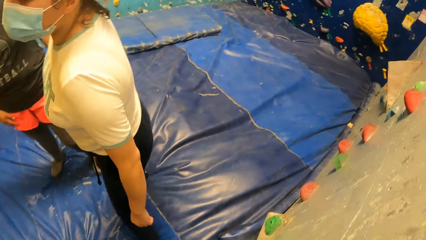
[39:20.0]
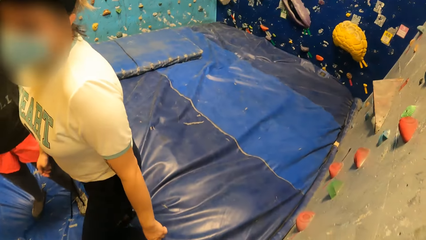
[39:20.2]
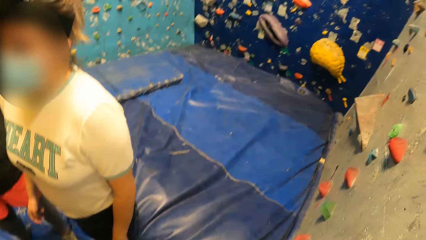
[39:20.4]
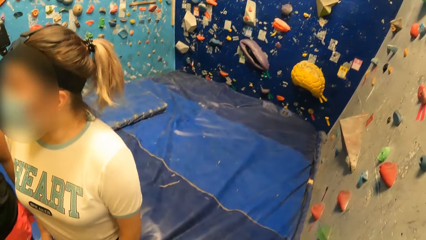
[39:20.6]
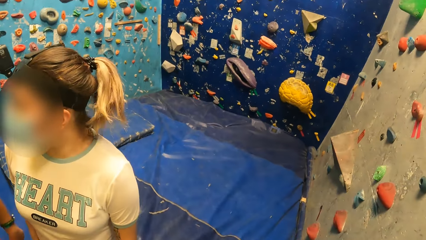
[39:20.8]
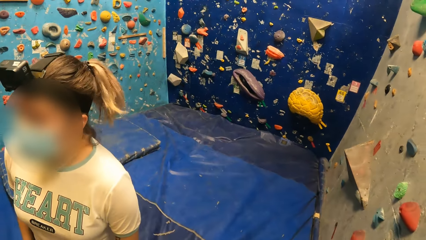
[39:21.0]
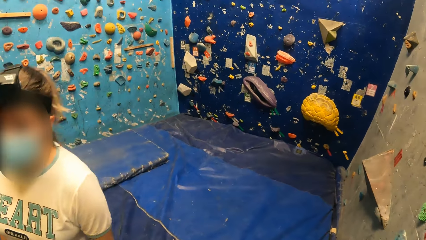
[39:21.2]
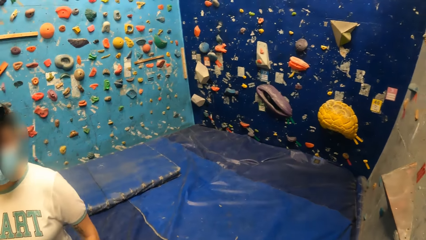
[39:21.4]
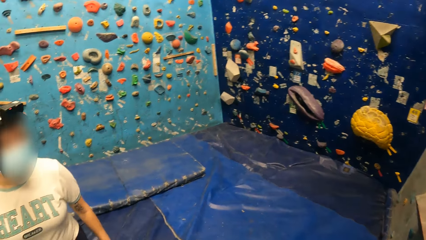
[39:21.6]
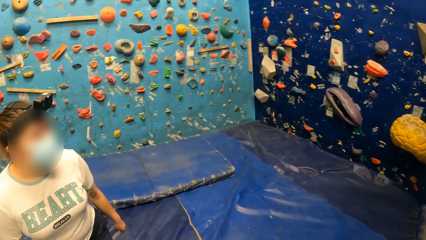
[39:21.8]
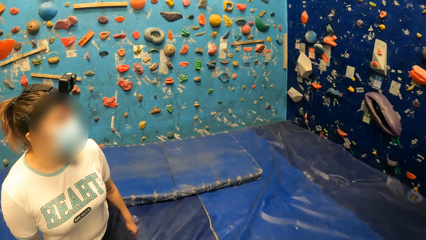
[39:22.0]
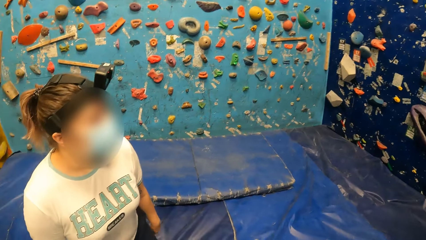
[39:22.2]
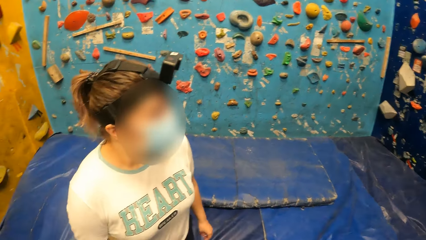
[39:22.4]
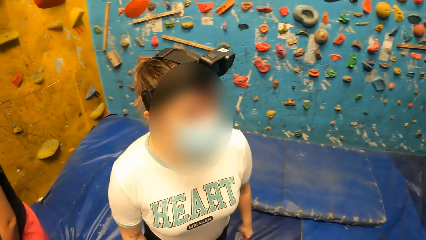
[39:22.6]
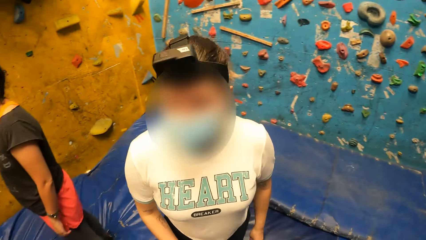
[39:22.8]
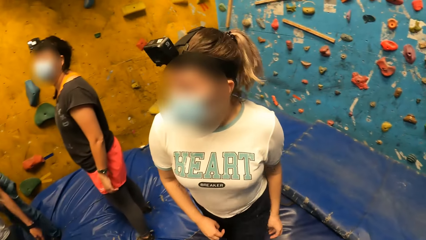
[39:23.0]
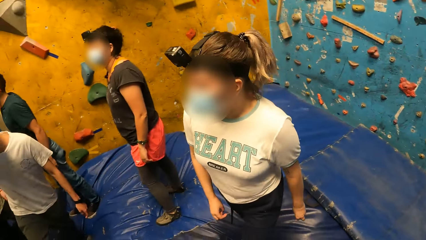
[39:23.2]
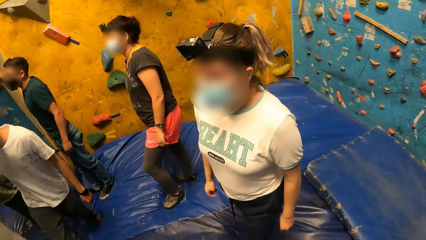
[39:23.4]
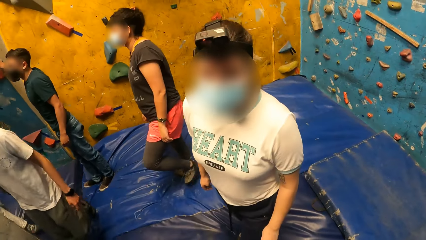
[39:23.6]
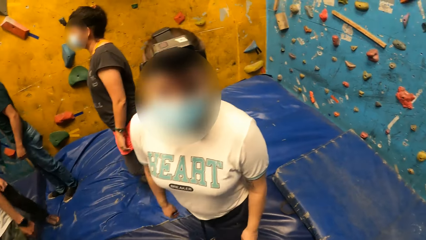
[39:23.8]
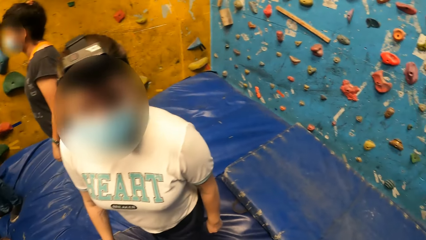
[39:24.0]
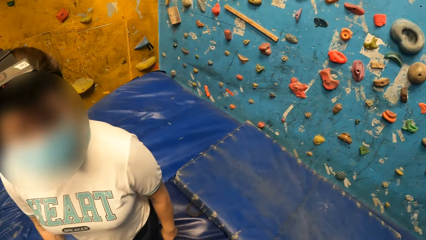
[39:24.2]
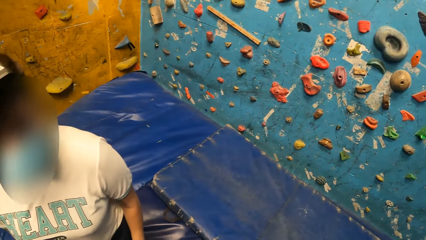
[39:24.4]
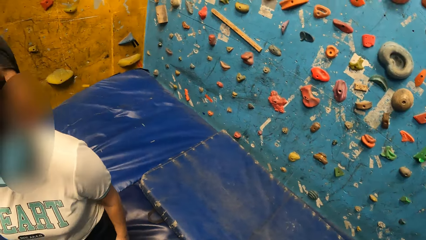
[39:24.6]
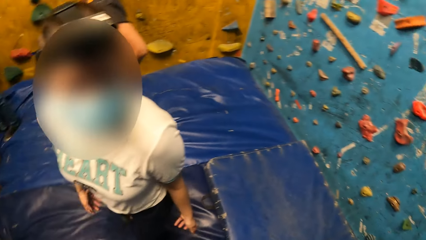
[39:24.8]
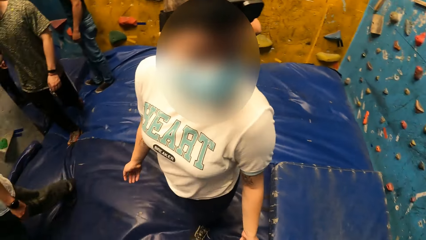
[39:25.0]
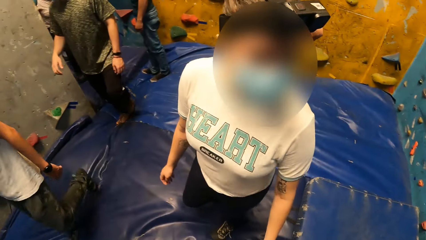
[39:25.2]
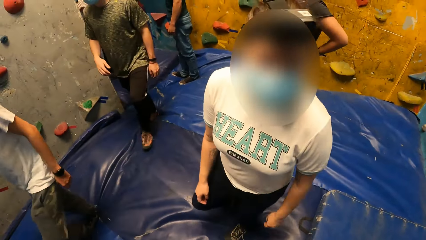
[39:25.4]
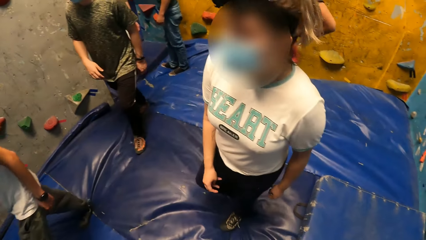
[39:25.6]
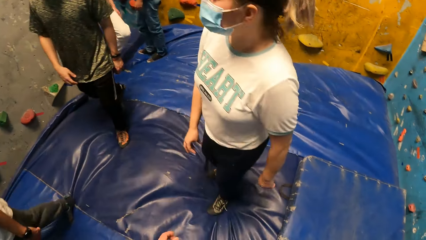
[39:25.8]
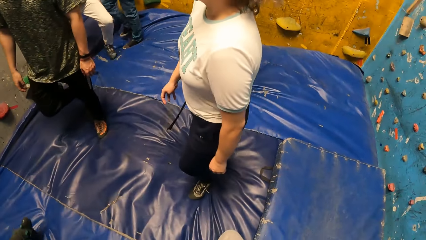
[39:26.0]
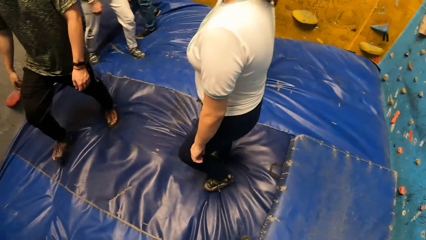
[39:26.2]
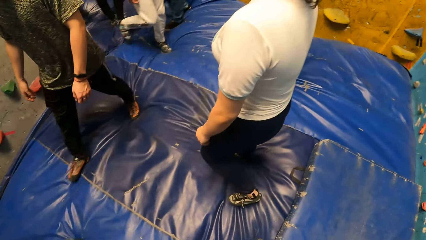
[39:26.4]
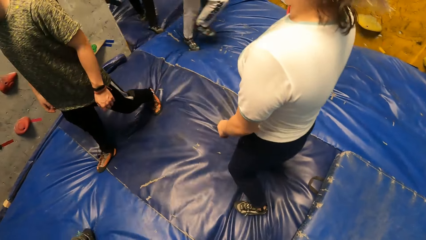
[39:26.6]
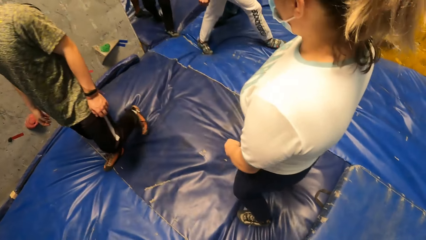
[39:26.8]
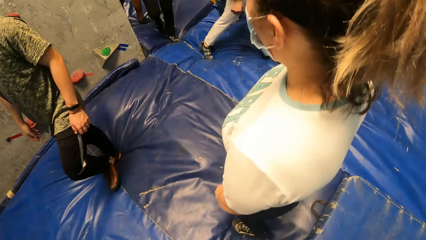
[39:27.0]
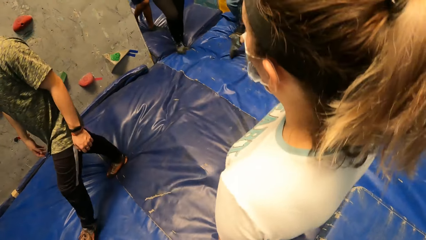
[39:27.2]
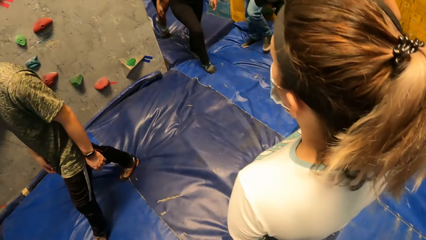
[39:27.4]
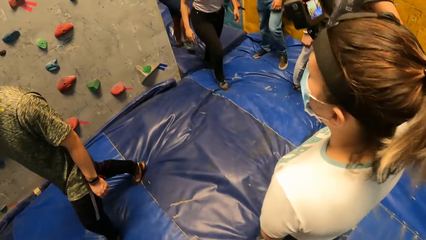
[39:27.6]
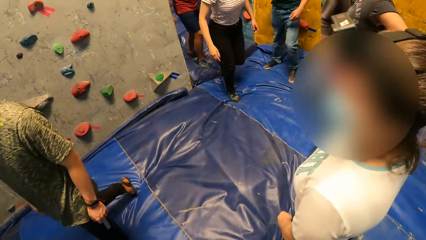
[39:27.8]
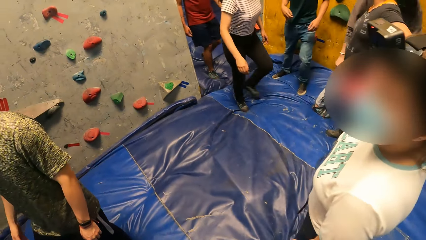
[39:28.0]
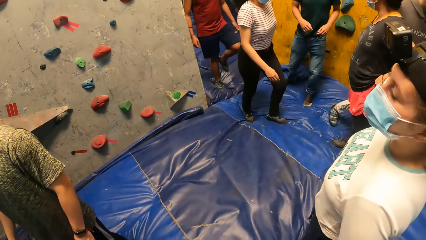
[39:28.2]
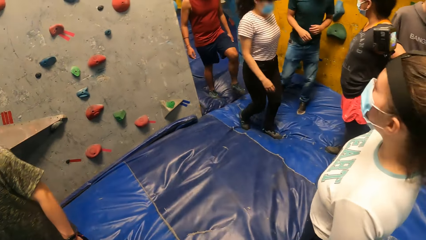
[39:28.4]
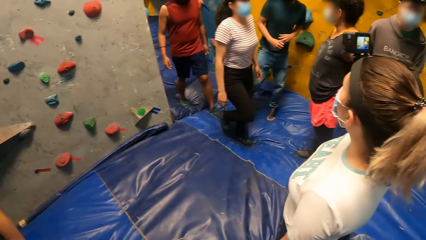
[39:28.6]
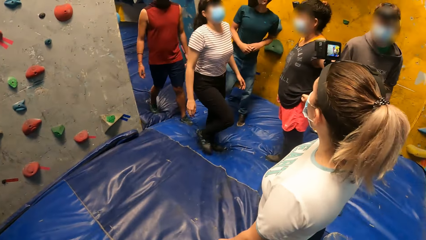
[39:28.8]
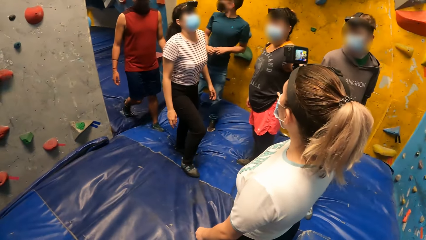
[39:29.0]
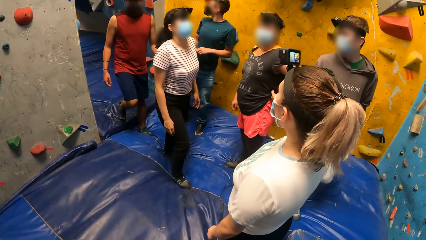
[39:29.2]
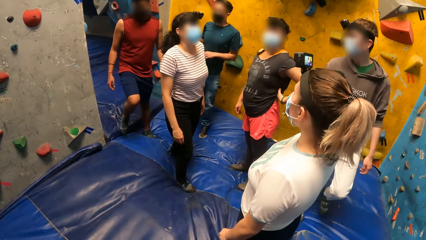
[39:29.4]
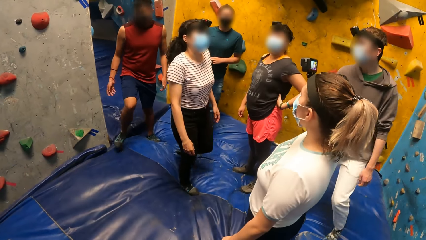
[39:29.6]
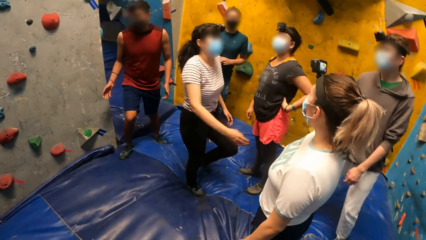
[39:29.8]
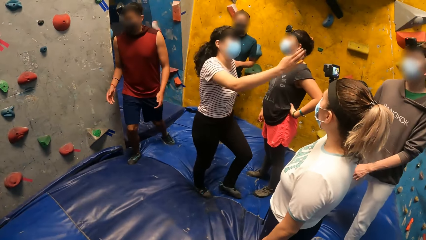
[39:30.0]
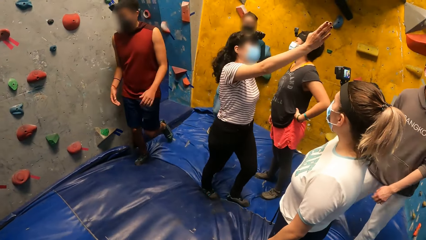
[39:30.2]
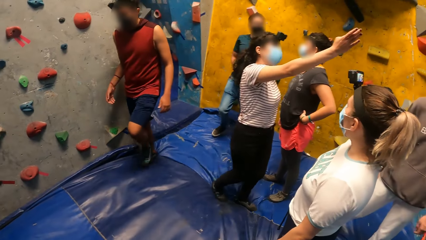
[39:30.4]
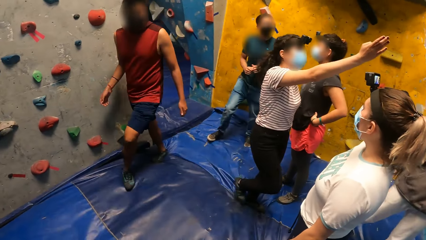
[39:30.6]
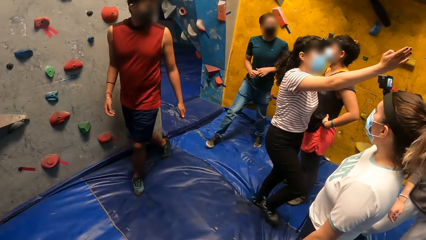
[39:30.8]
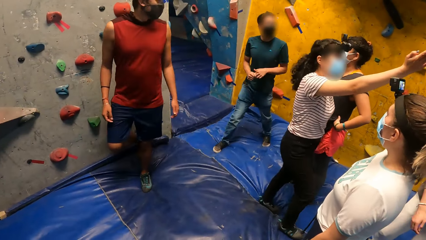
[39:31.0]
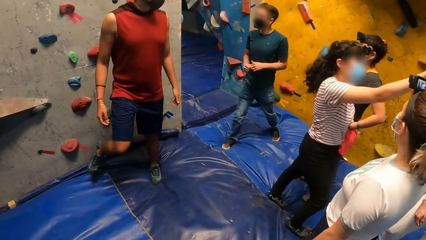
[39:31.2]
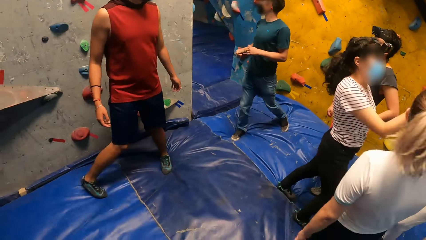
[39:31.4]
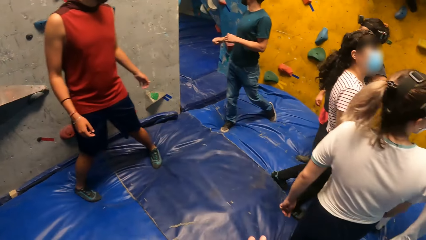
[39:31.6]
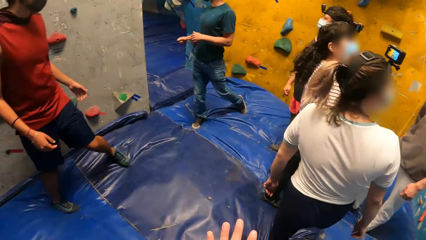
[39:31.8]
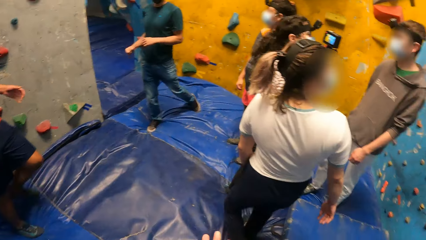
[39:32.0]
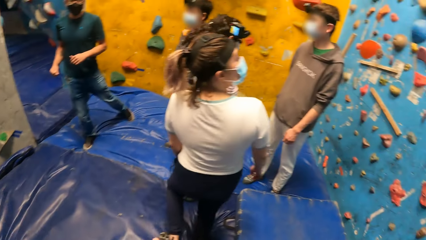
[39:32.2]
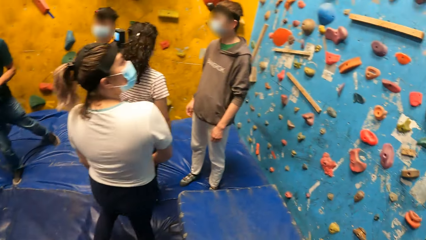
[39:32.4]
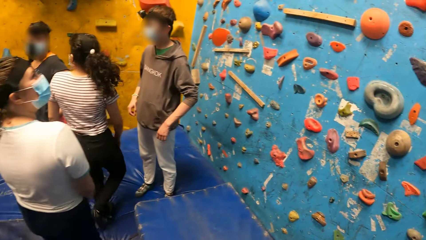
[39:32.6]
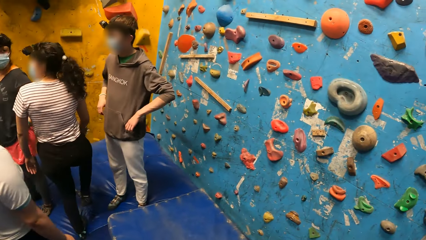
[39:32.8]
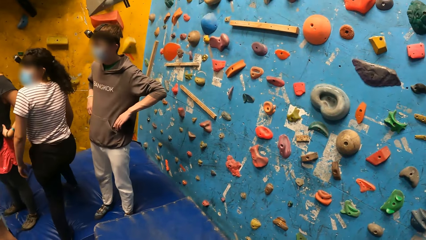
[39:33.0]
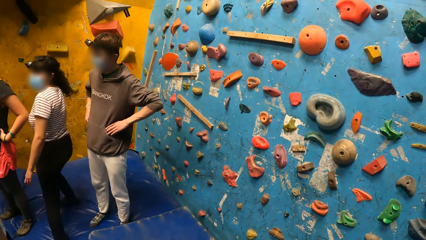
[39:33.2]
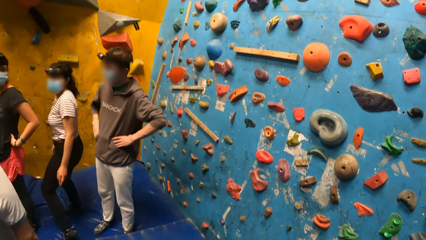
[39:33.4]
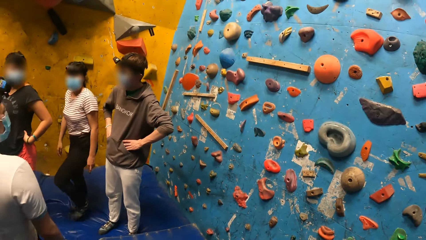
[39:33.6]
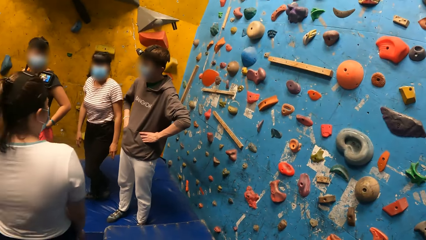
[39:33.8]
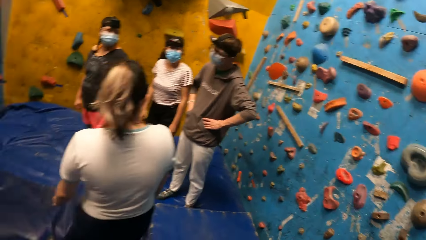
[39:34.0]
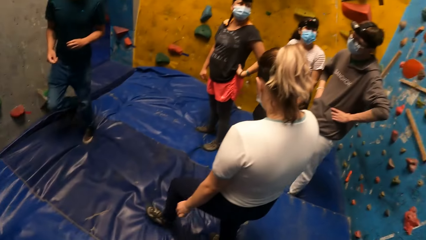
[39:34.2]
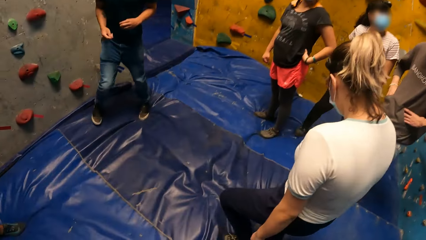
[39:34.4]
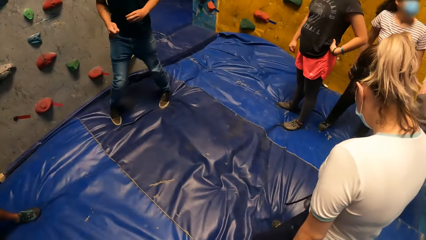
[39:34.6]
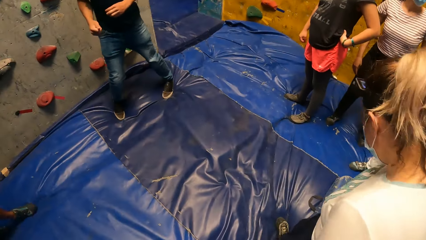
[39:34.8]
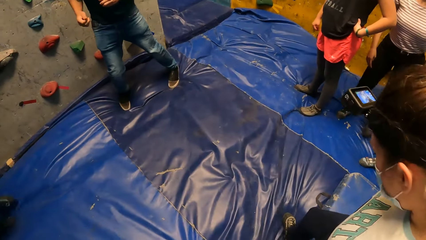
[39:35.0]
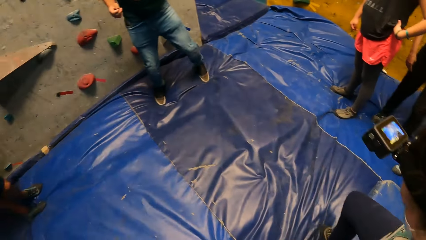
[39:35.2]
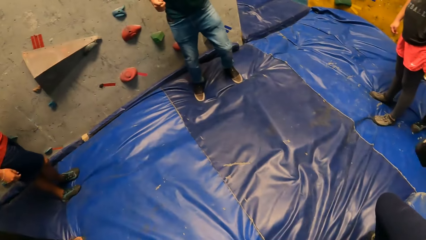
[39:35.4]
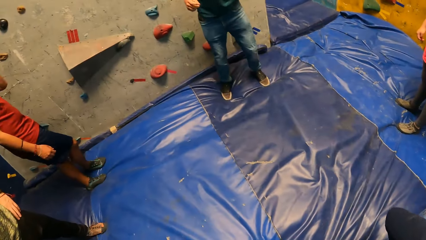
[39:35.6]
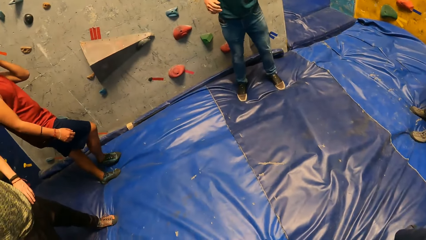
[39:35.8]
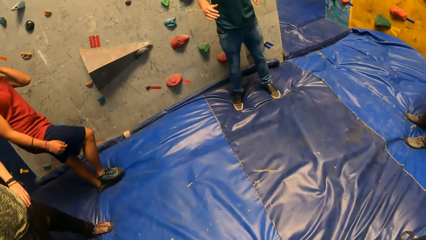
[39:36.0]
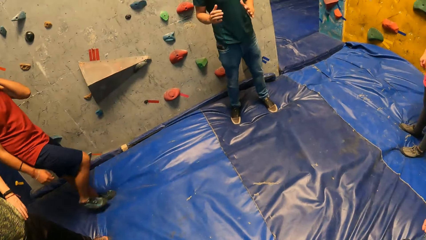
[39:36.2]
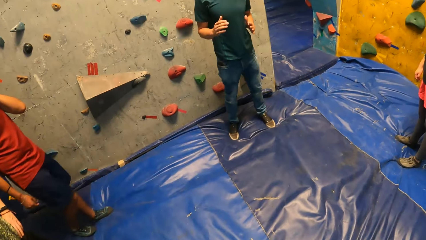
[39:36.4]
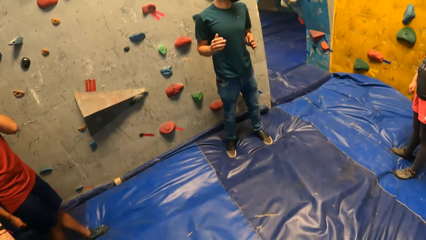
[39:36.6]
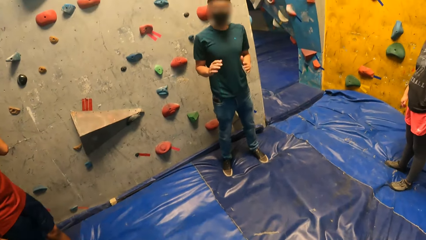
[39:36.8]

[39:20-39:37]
A woman stares around. Another woman points at the wall. A man stares around.
